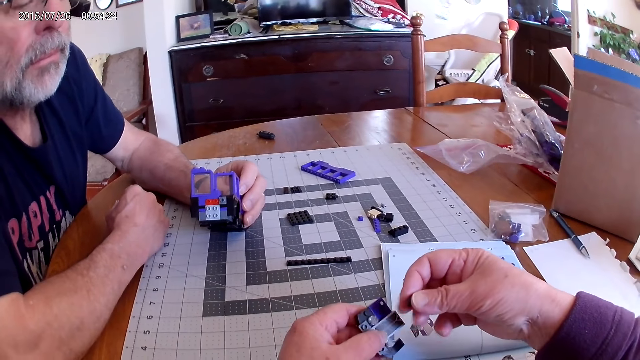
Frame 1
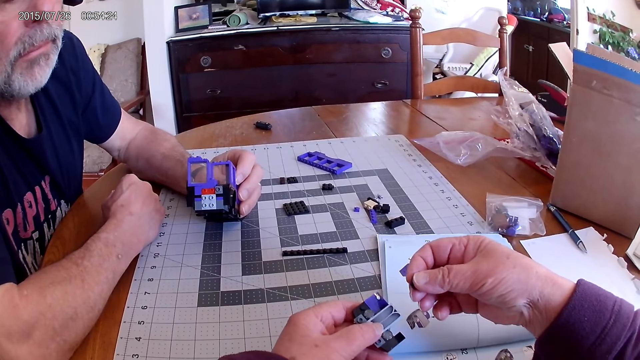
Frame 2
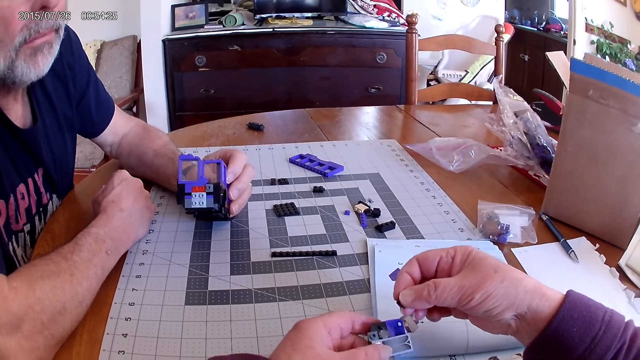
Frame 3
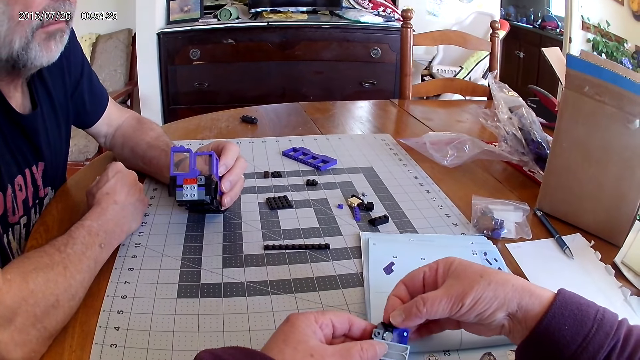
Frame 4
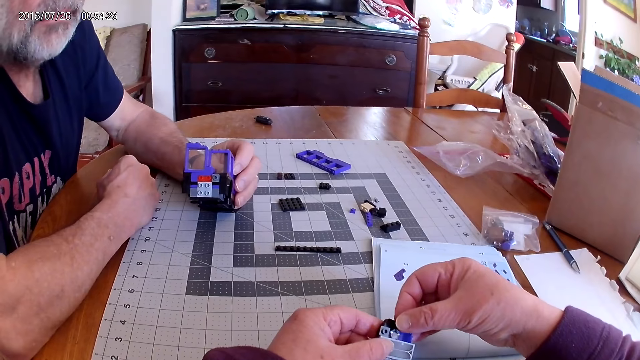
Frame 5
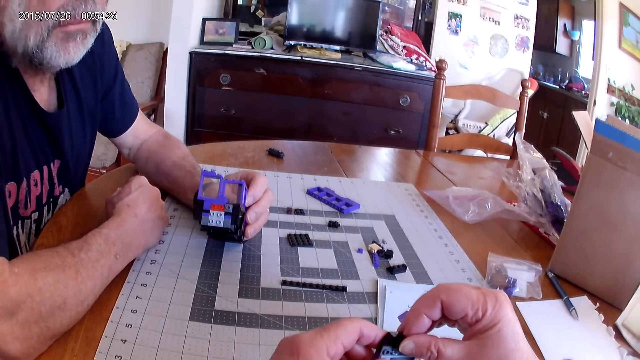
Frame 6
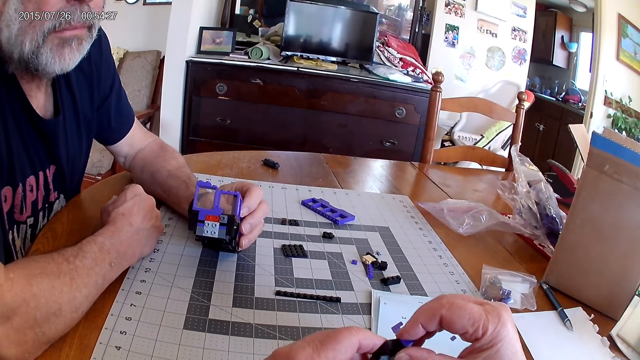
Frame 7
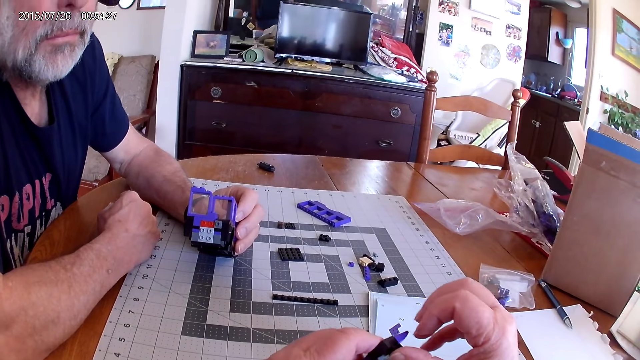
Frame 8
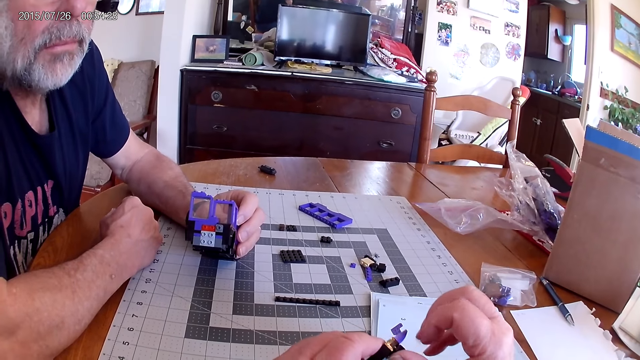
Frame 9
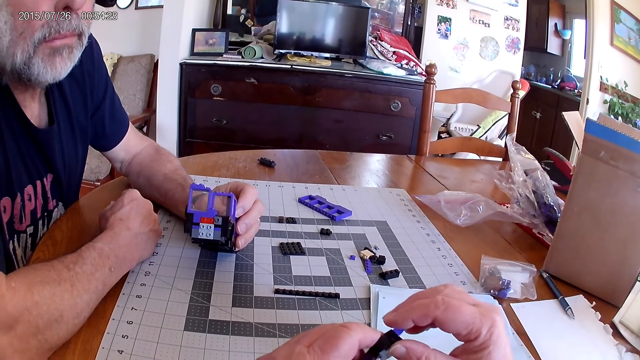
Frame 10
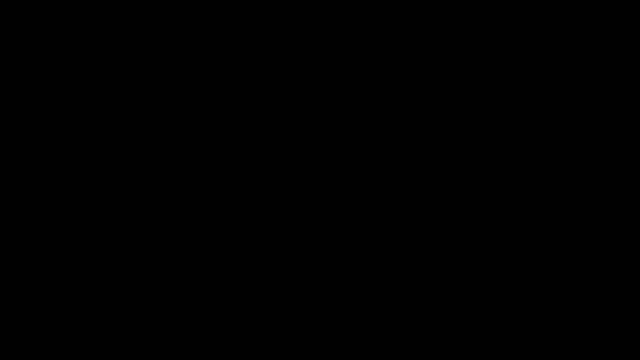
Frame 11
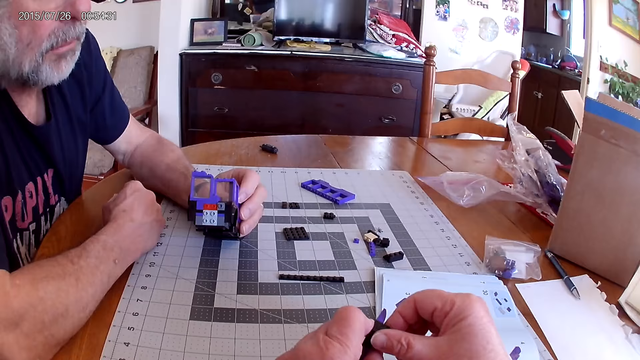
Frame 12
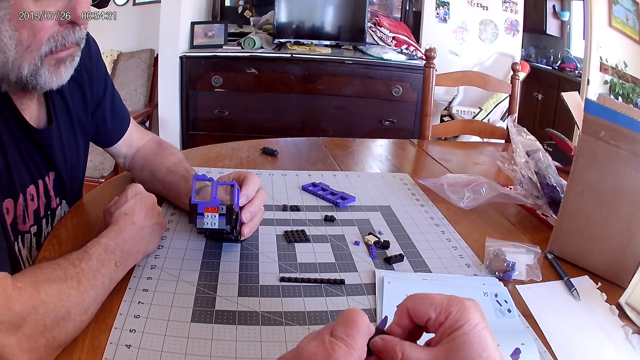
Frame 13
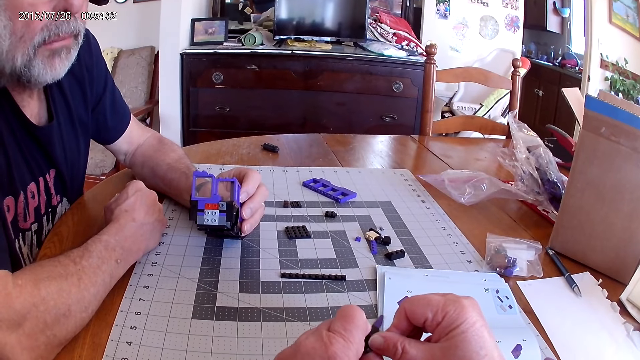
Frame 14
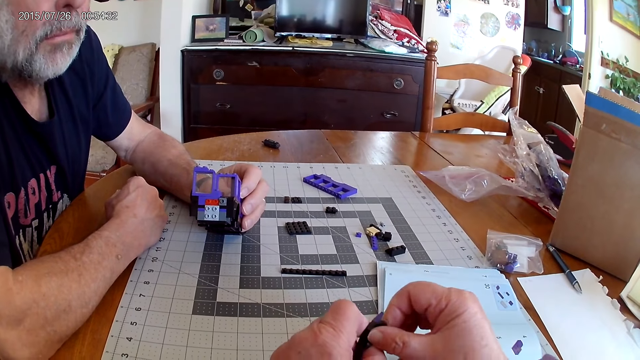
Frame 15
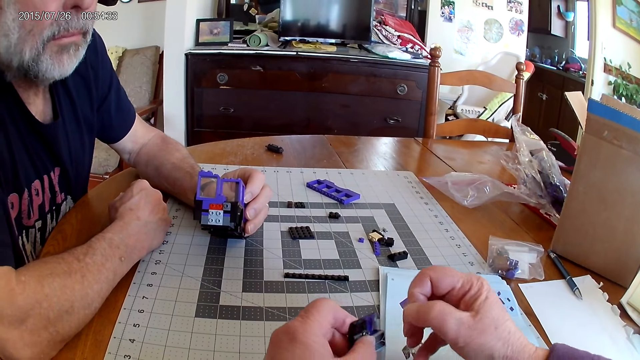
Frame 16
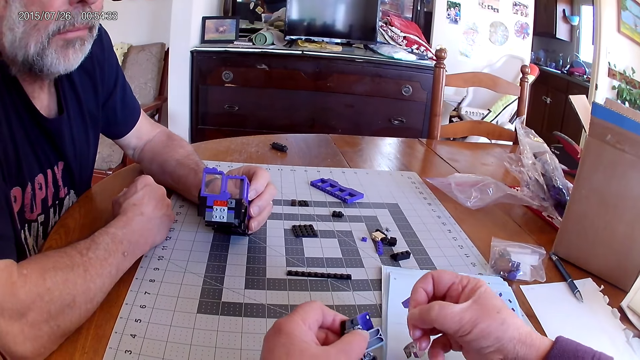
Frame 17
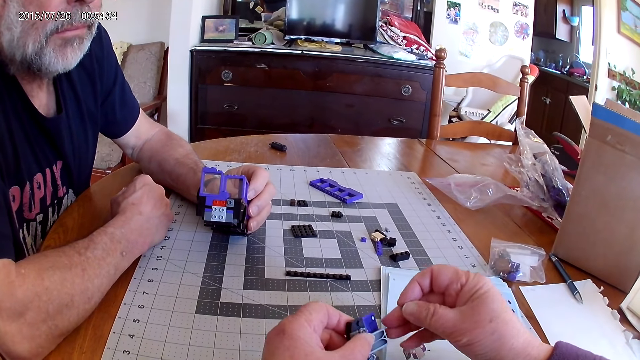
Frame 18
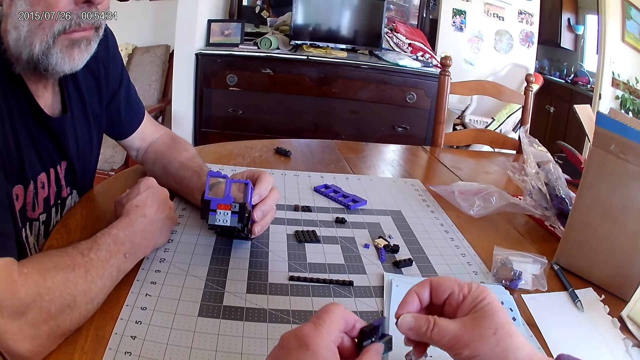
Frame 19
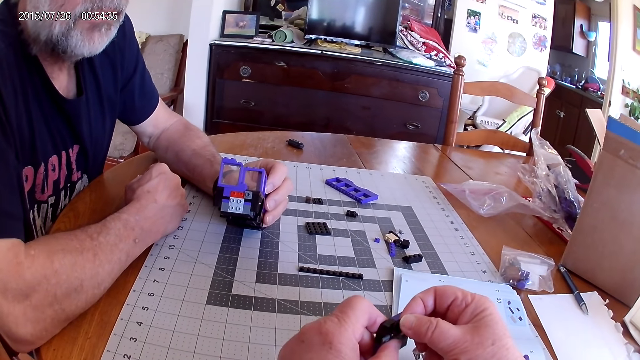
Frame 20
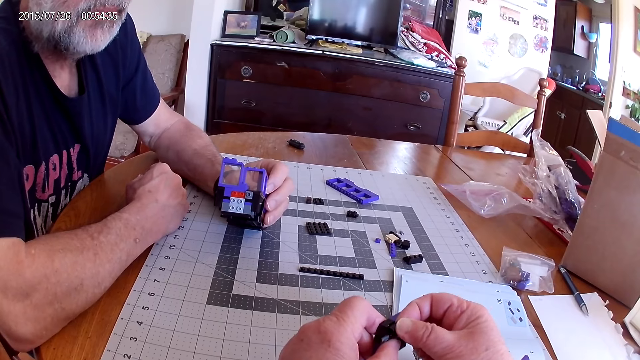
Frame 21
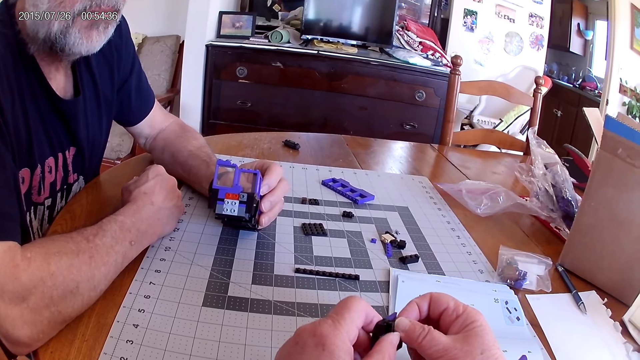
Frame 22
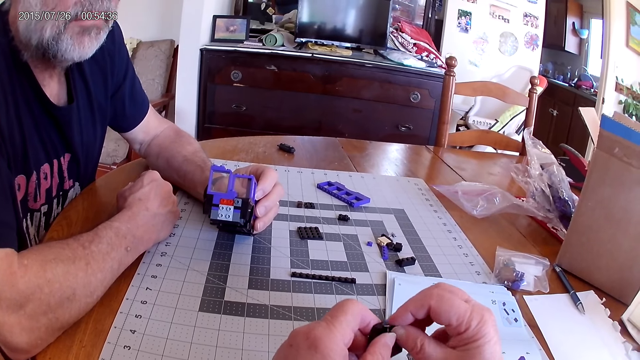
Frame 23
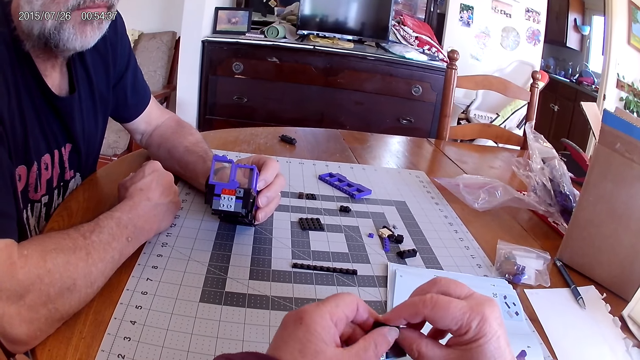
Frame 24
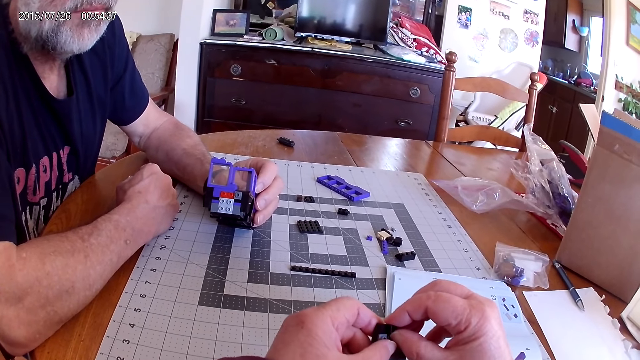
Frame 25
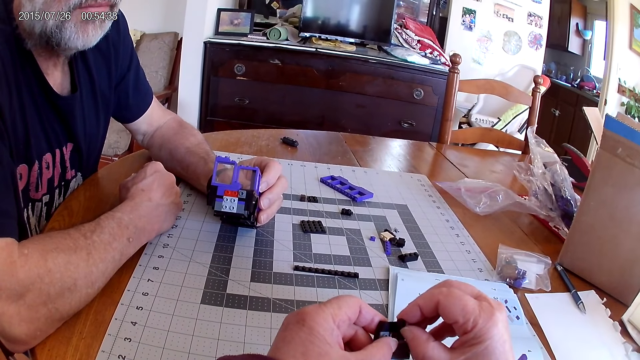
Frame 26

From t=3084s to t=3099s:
The camera wearer turns pieces of Lego. They fix the pieces of Lego together. A man holds the piece. The camera wearer holds a piece of Lego. They fix the pieces of Lego together.

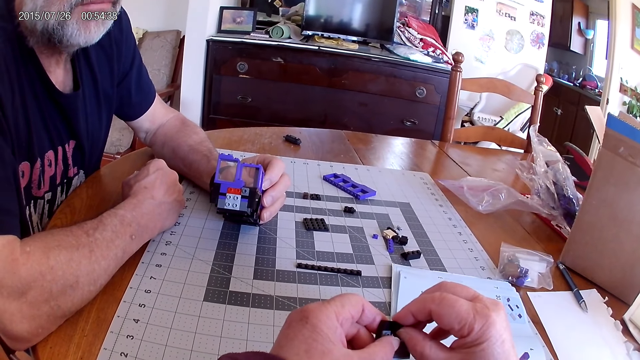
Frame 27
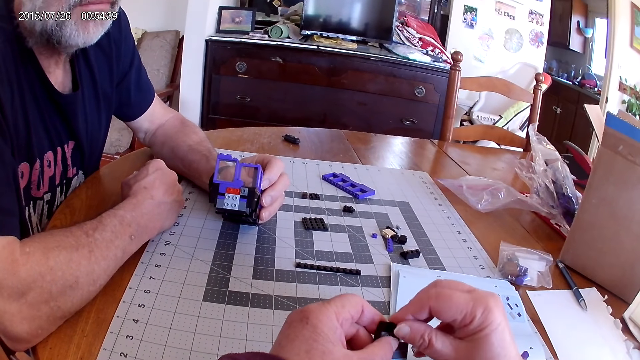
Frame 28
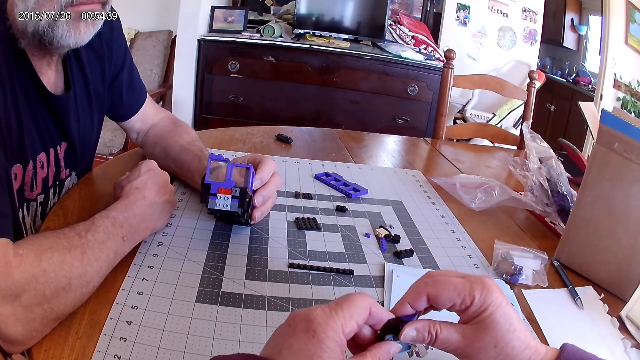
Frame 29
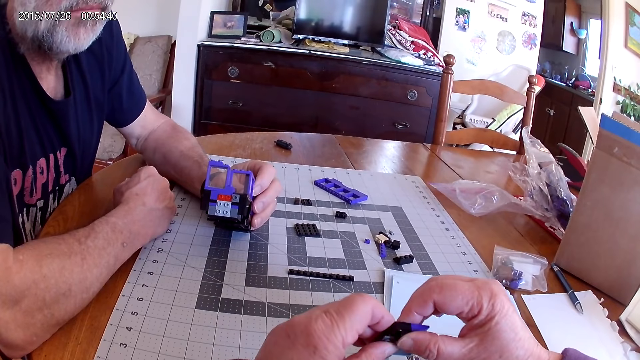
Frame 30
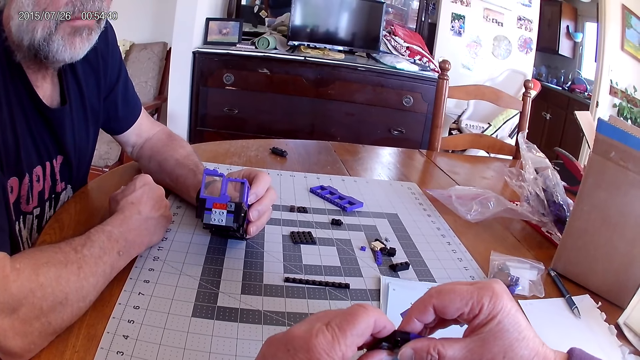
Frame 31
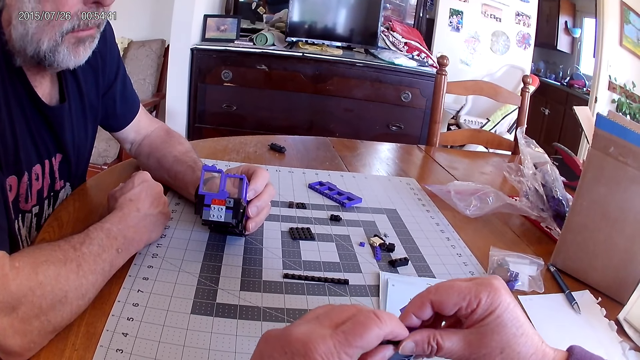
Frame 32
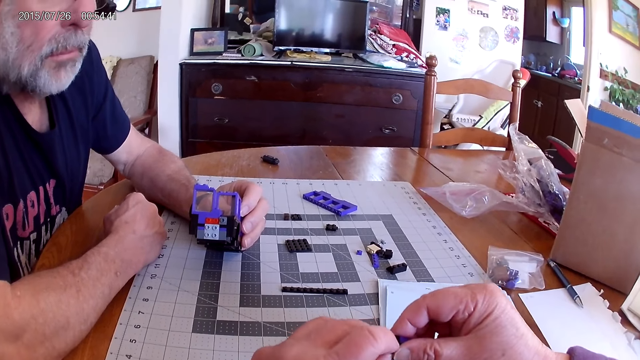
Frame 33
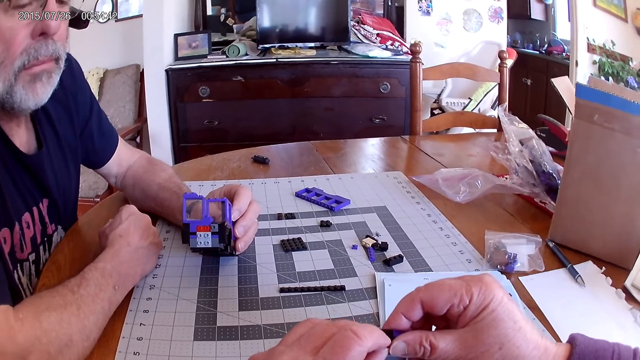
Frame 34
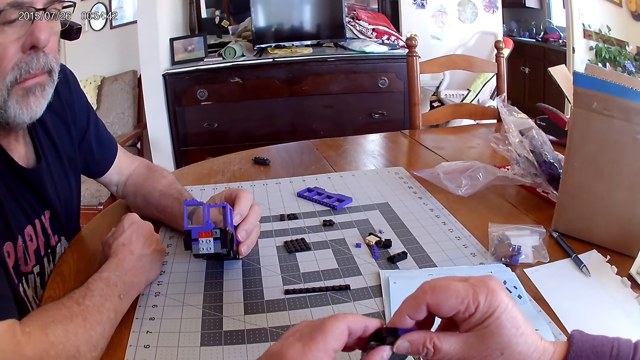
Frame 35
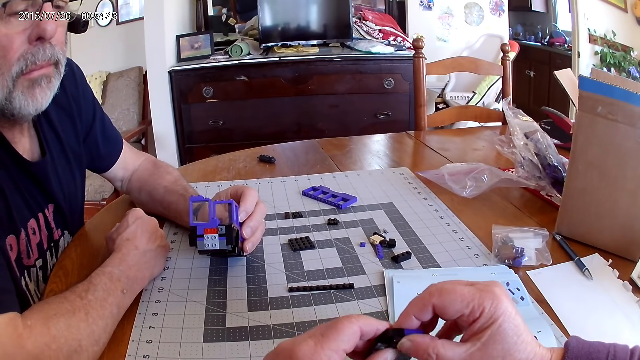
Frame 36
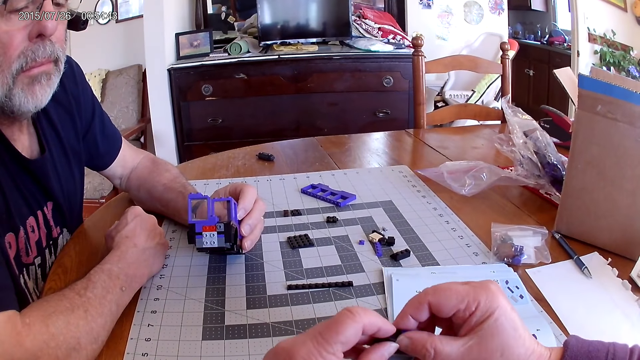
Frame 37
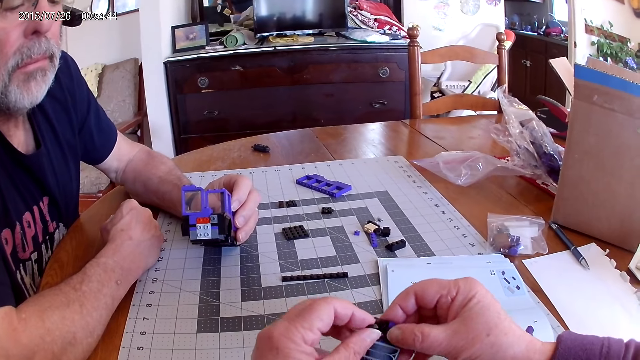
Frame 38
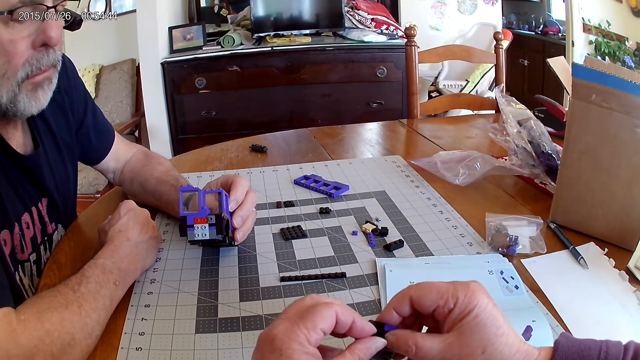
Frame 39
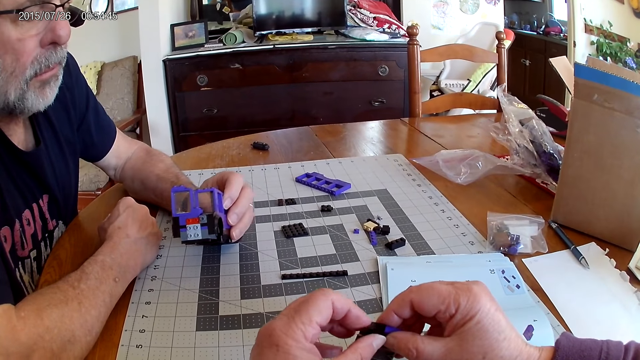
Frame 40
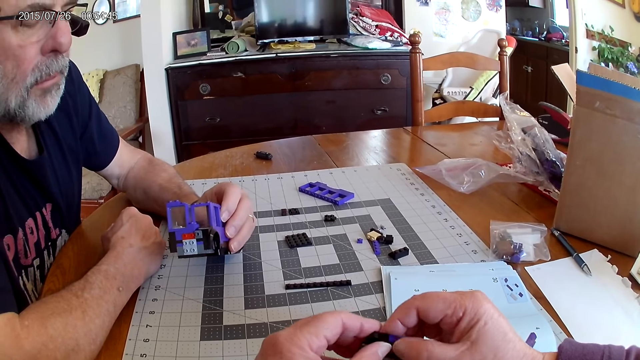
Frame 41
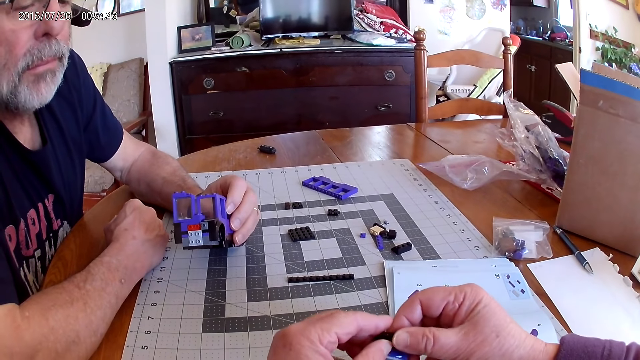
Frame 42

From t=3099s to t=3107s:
A man looks at the pieces.
